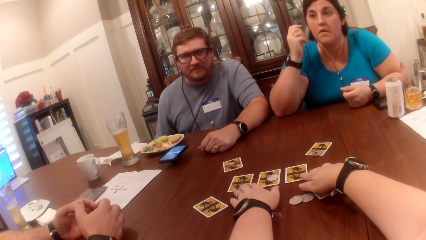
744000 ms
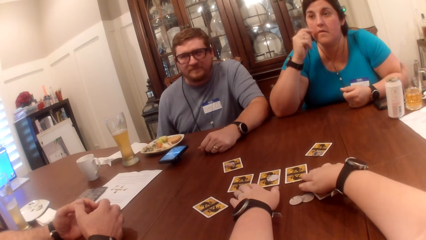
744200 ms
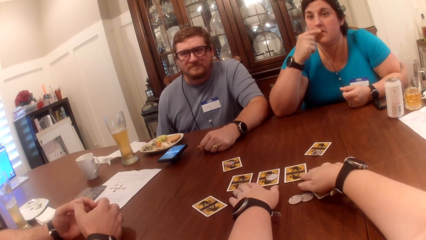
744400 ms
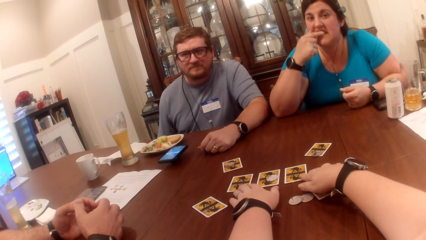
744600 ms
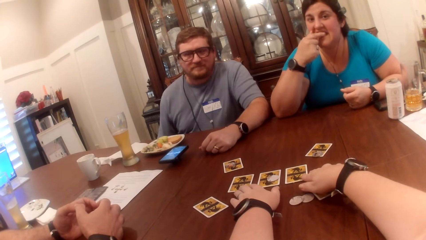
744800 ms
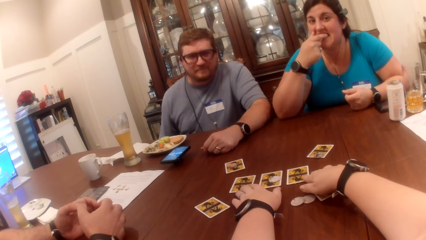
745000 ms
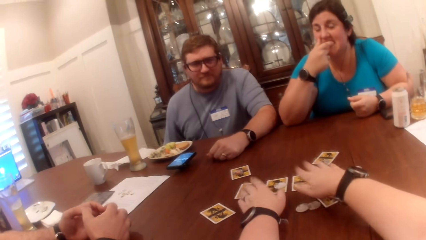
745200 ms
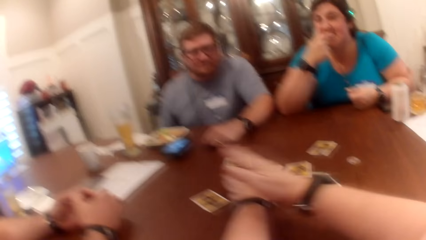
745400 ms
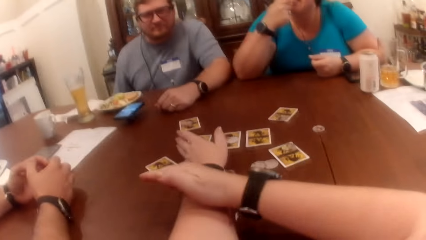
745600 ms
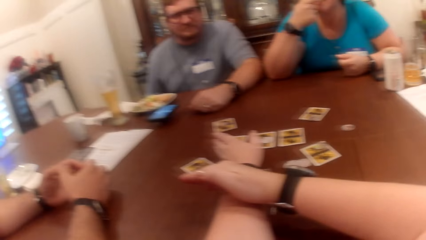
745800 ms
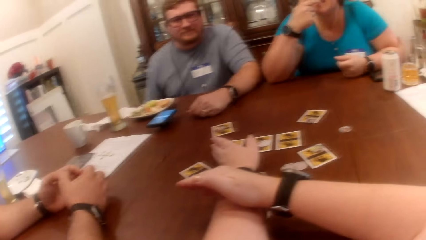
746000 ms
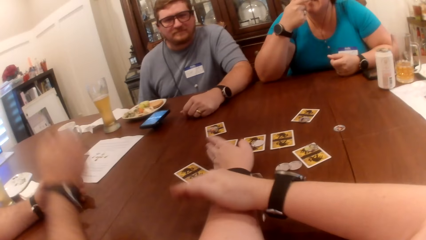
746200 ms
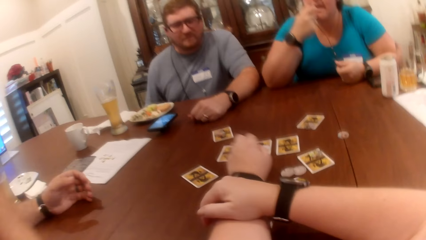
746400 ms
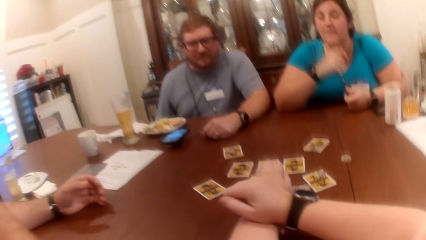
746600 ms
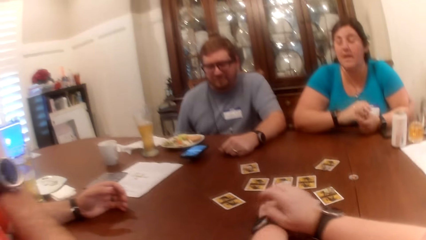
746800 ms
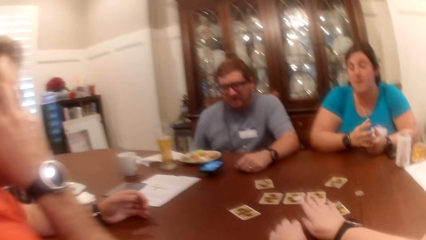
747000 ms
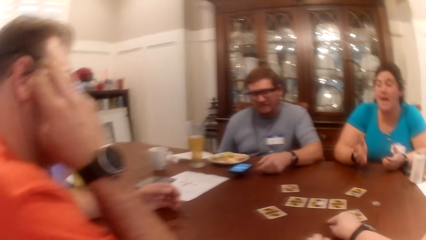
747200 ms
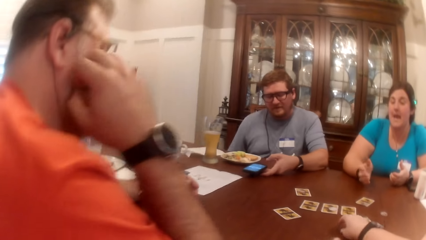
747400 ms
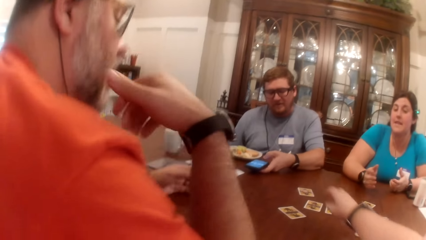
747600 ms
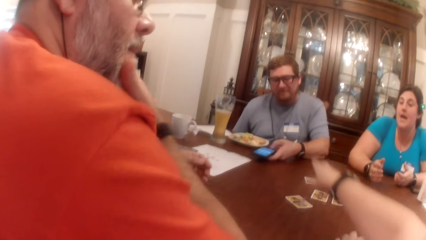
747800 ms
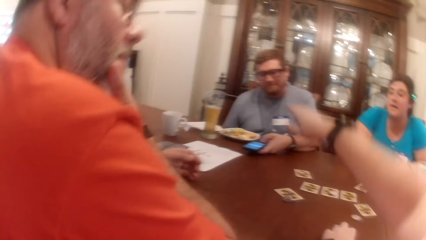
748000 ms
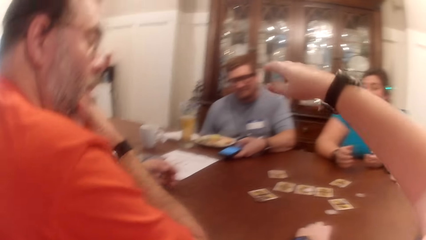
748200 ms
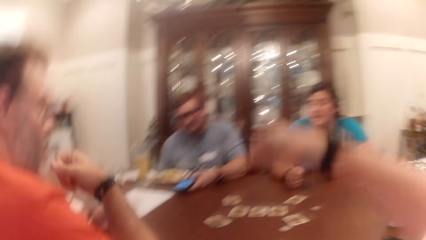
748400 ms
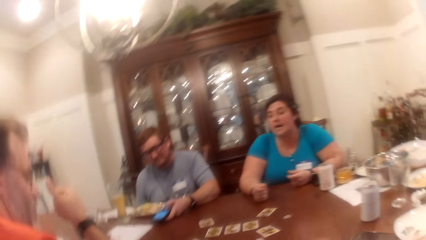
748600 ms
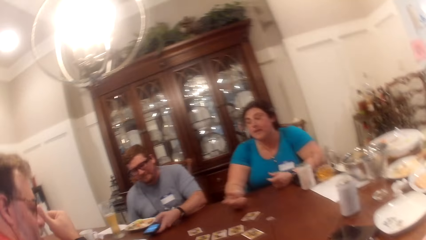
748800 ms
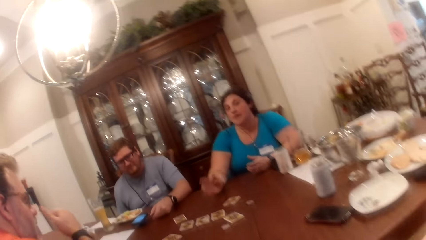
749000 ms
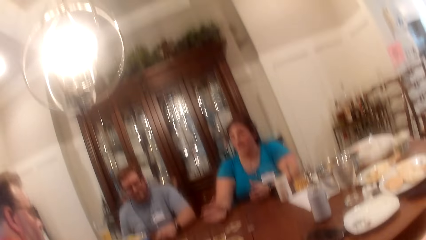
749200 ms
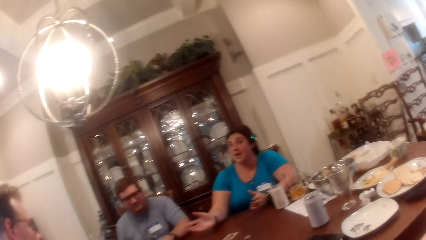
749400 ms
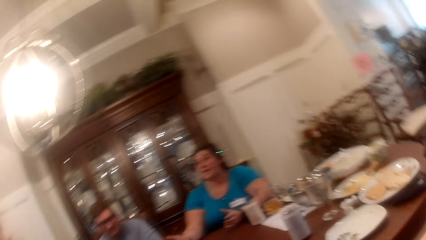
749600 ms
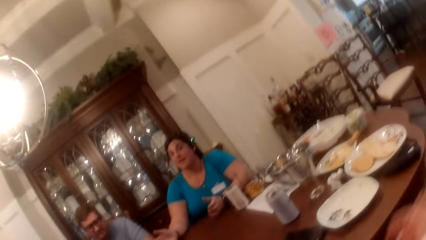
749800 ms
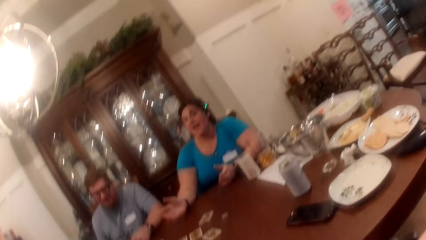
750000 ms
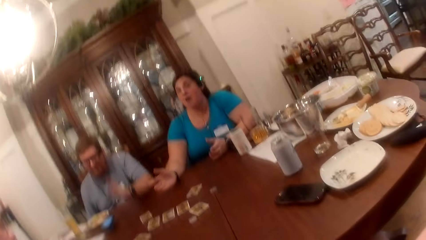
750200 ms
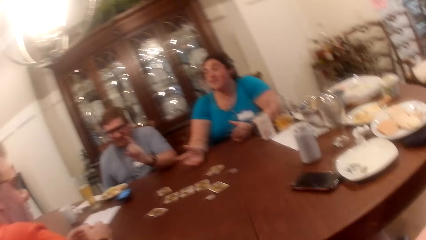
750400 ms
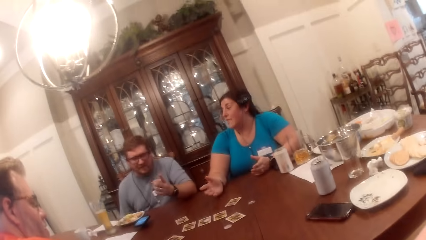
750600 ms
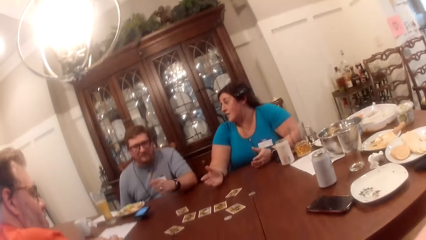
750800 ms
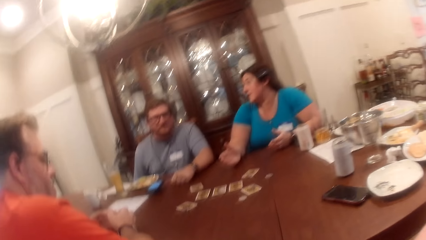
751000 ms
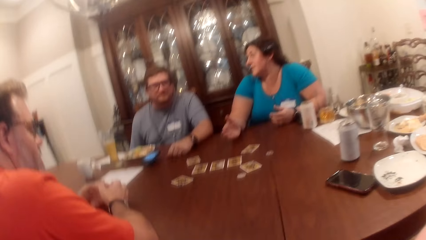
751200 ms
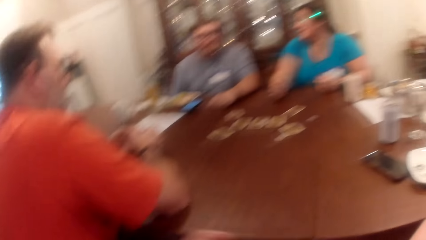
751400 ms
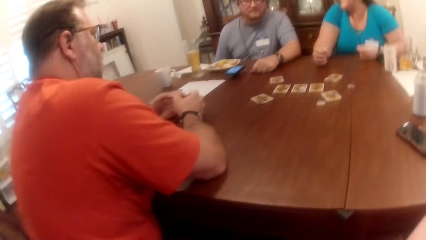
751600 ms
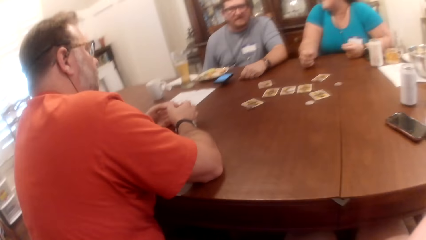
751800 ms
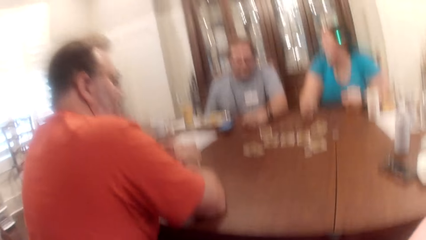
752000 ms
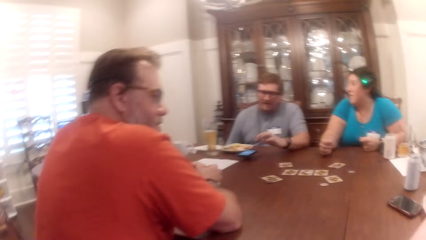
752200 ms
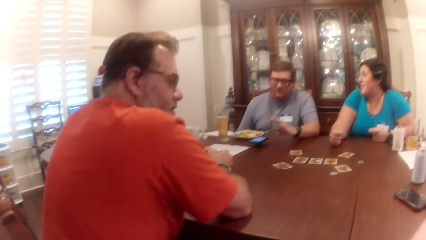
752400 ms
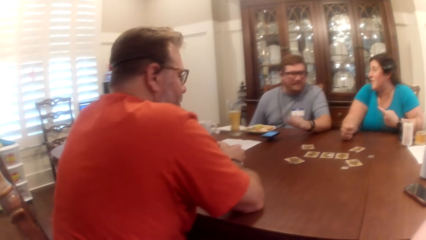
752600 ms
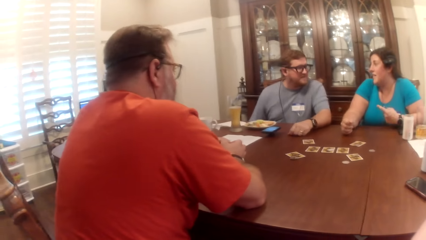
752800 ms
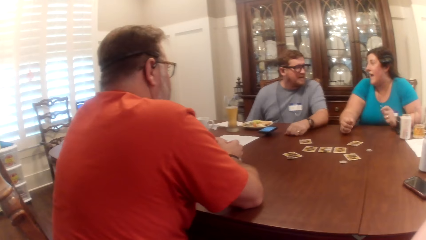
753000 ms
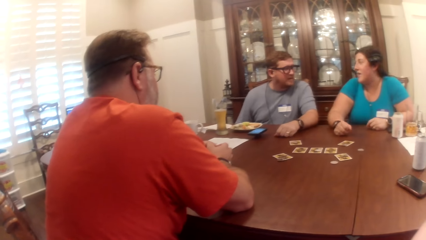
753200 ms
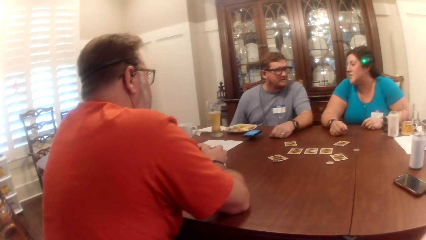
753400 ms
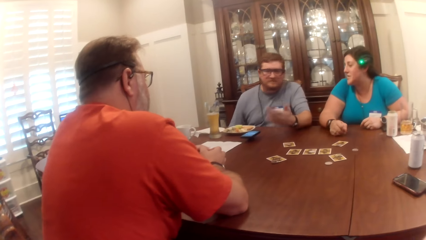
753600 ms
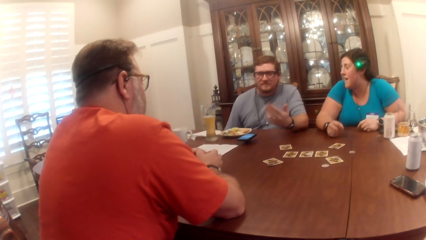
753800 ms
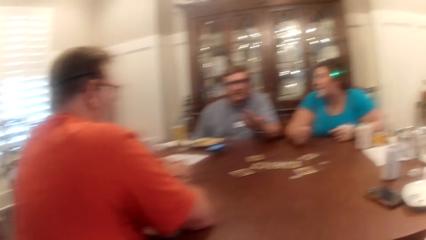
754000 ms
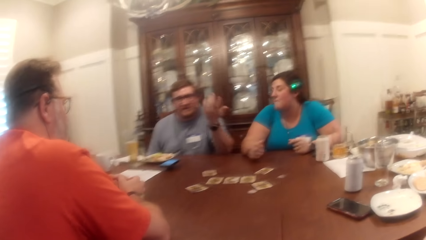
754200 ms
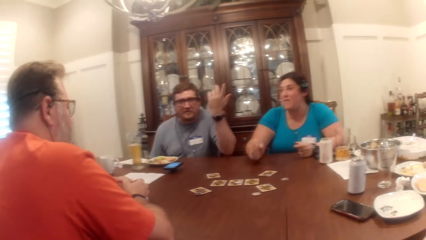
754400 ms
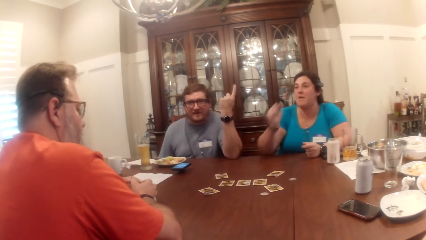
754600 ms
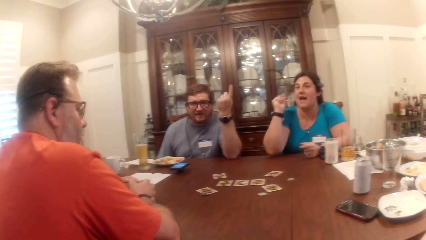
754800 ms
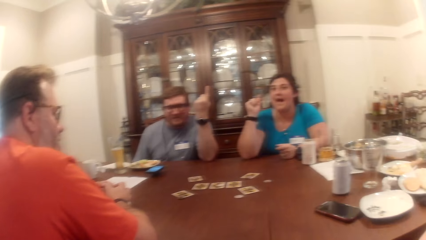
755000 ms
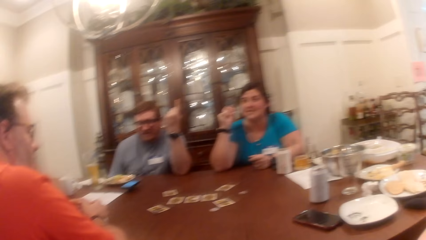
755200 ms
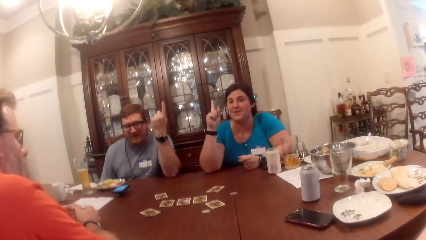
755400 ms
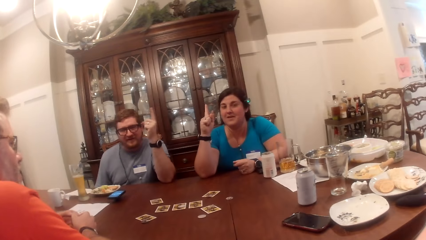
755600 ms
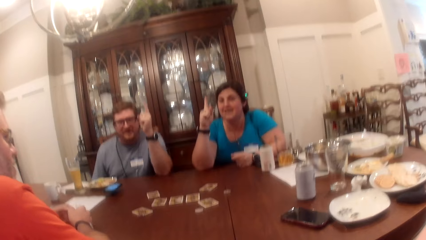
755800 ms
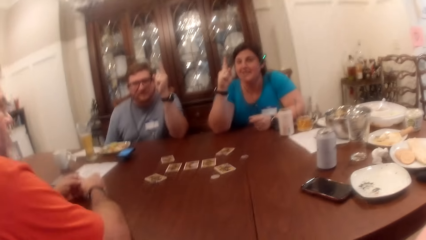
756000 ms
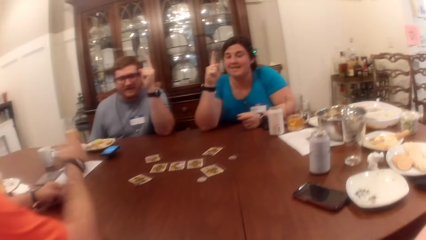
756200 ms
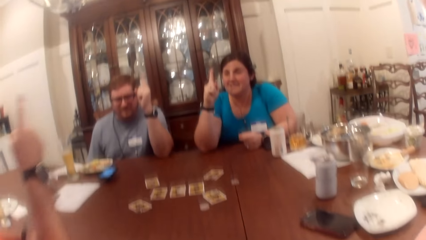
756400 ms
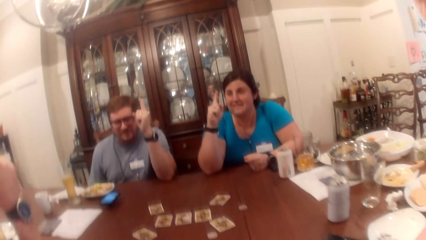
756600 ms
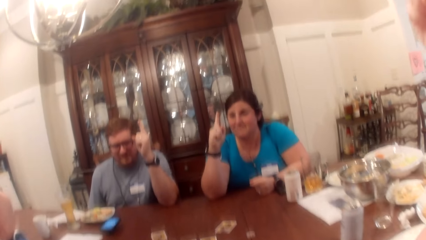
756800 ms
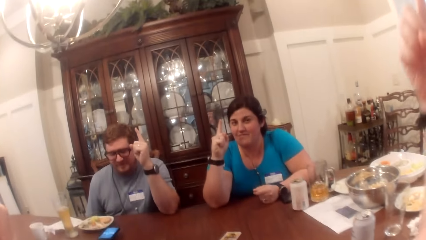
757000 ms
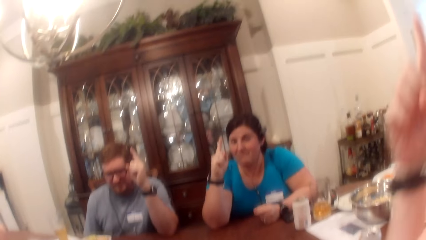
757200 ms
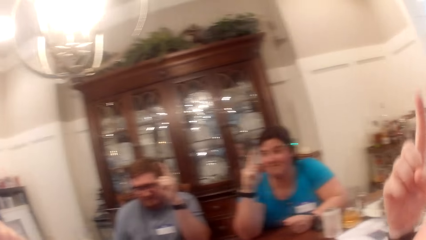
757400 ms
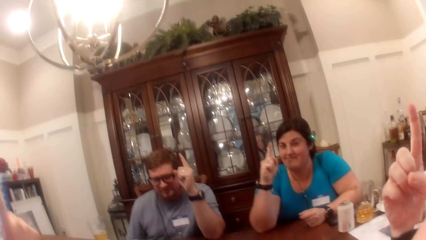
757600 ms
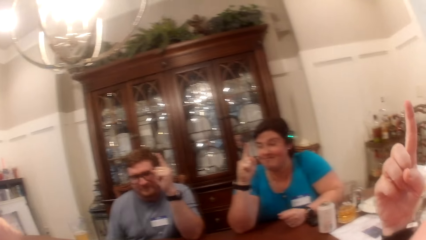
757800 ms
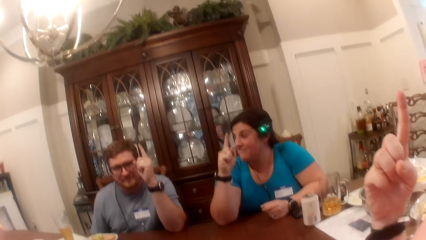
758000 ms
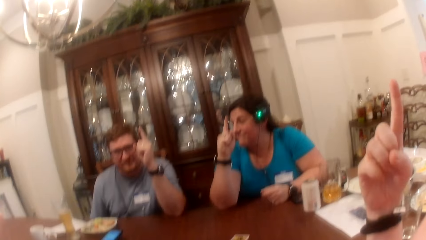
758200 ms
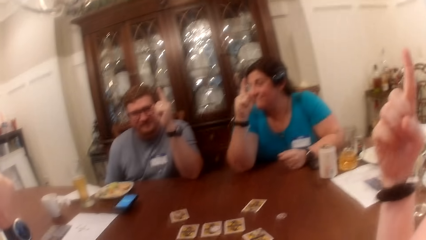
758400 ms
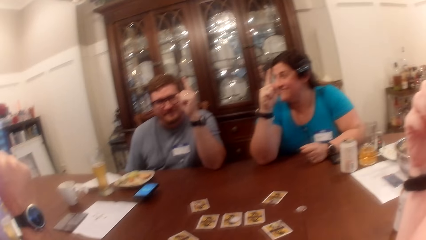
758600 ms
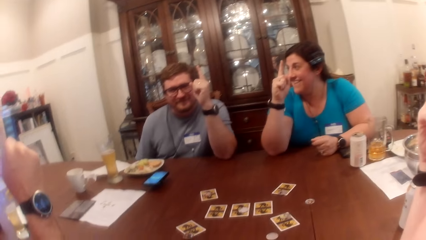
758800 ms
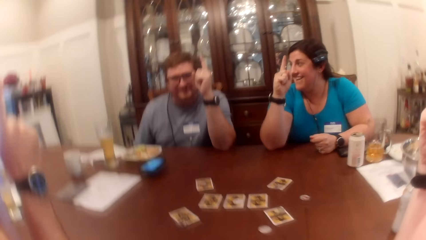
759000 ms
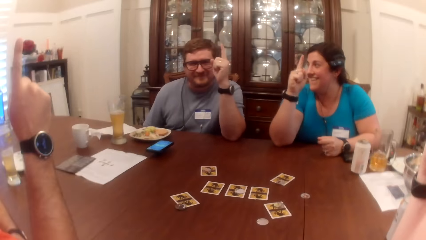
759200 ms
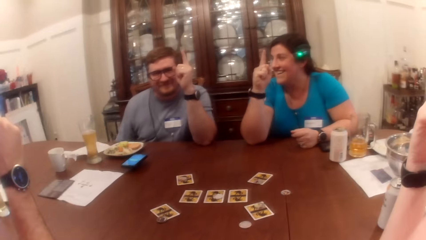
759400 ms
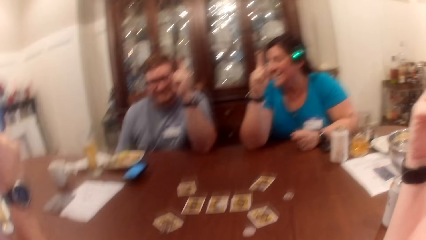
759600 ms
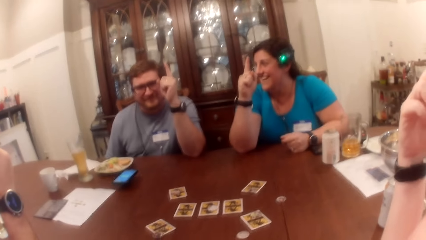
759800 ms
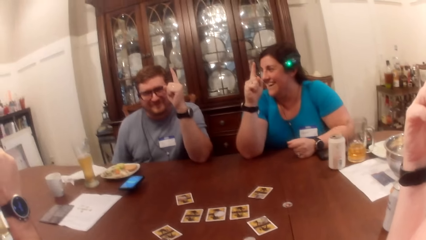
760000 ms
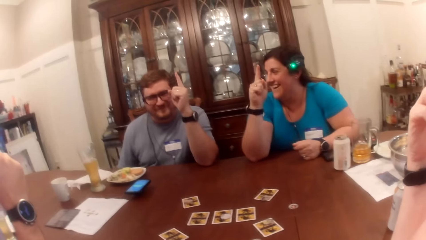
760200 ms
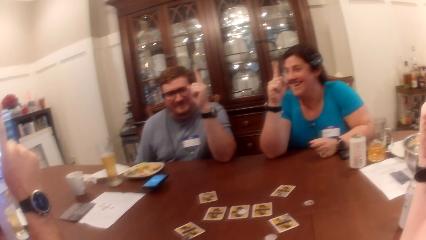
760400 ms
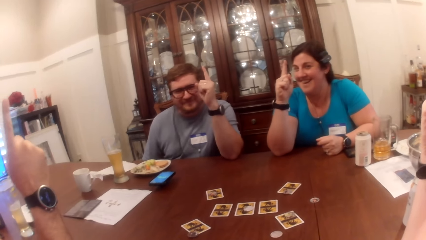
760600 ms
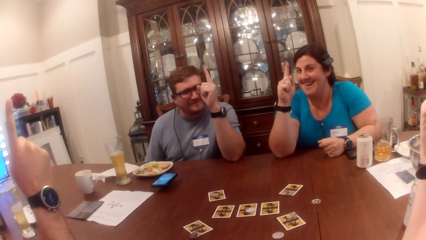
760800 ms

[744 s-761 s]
The camera wearer looks around. She moves a game piece with her right hand. A man raises his left hand. A woman raises her right hand. Another man raises his right hand. The camera wearer points up. She raises her right hand.
